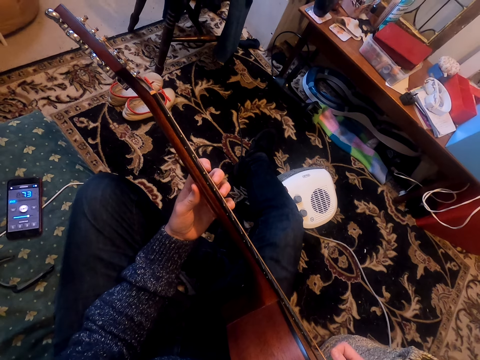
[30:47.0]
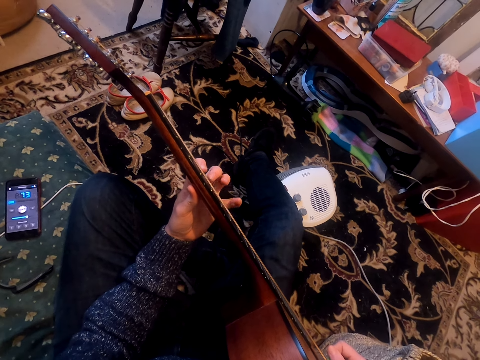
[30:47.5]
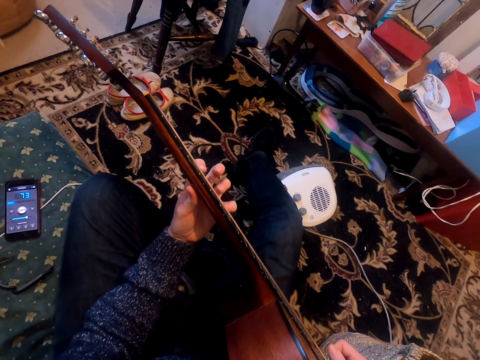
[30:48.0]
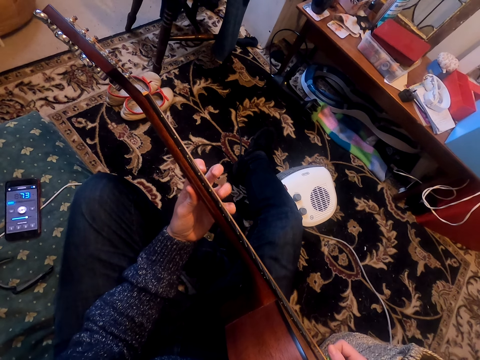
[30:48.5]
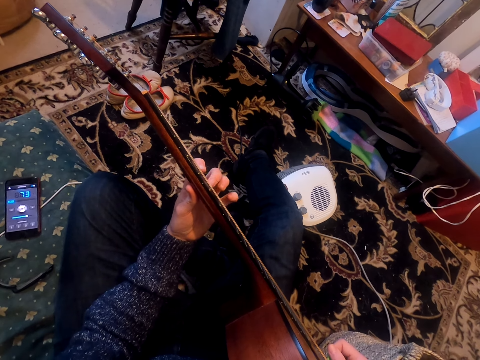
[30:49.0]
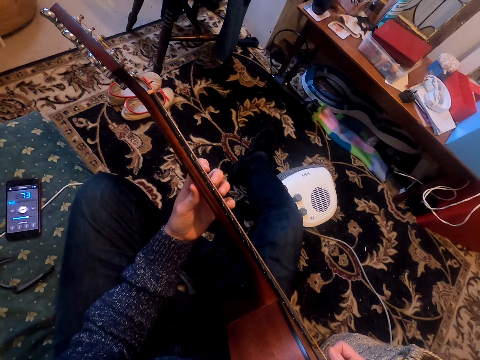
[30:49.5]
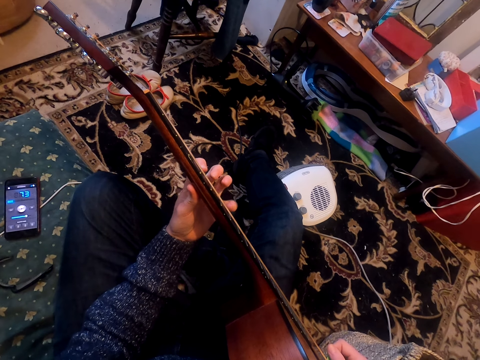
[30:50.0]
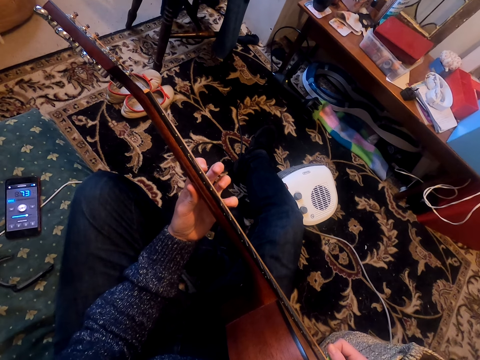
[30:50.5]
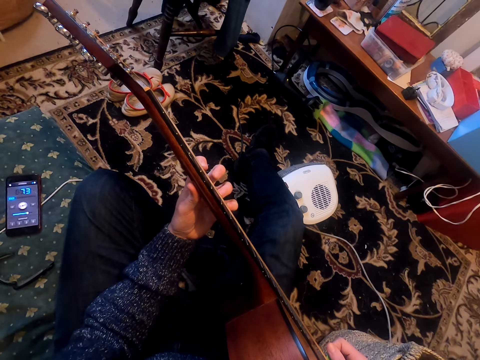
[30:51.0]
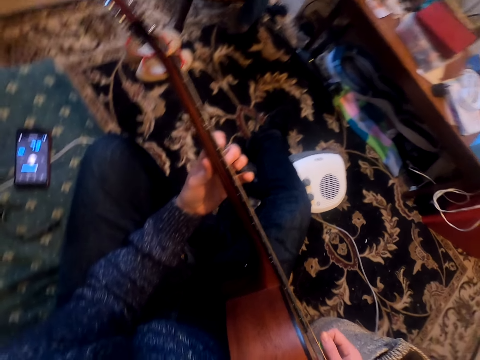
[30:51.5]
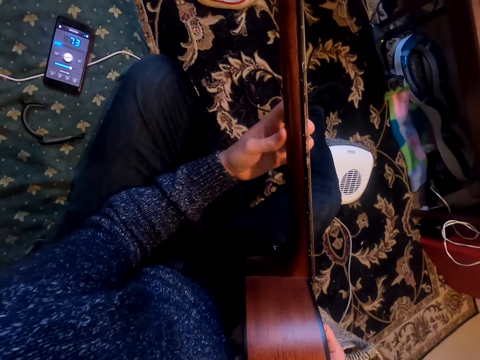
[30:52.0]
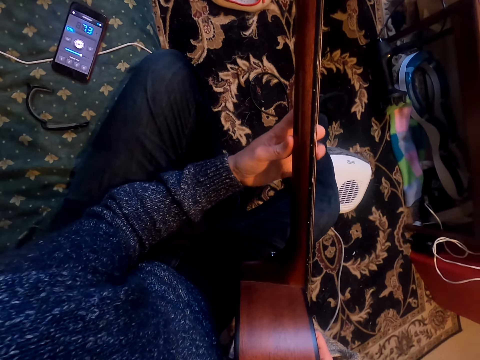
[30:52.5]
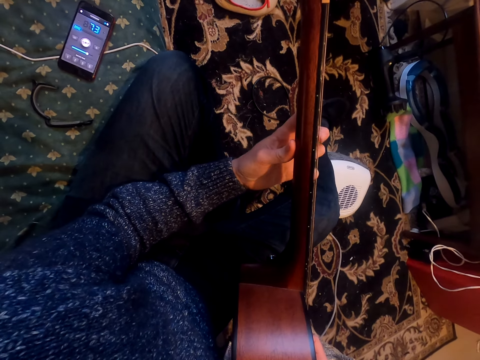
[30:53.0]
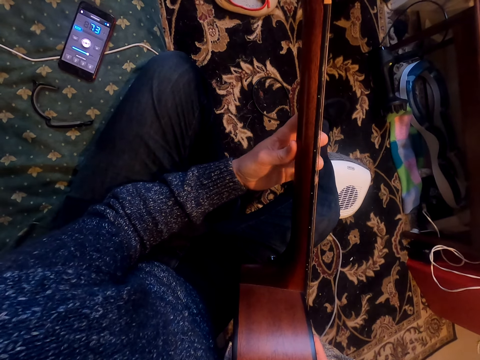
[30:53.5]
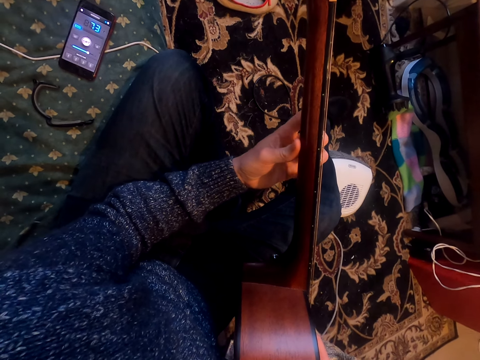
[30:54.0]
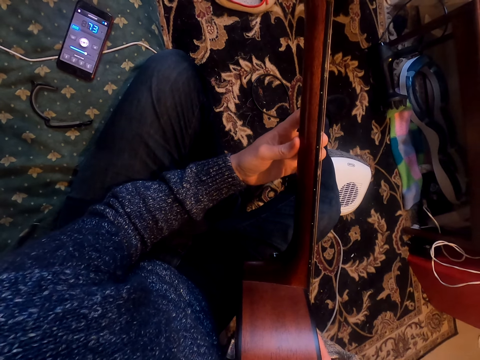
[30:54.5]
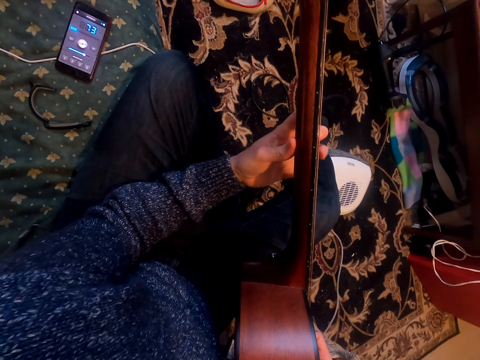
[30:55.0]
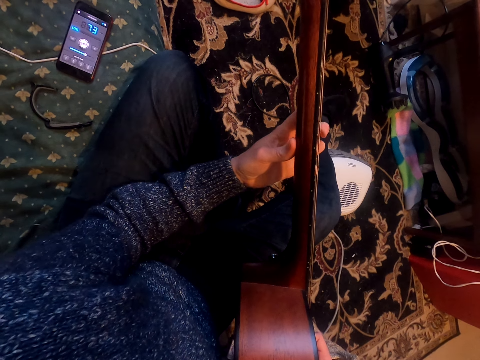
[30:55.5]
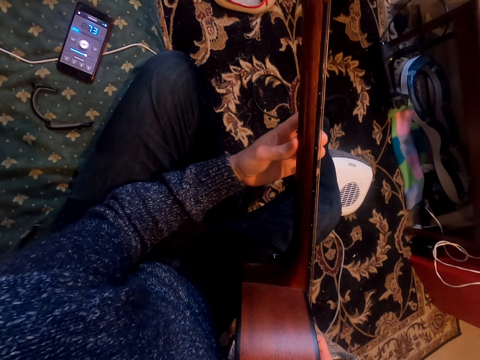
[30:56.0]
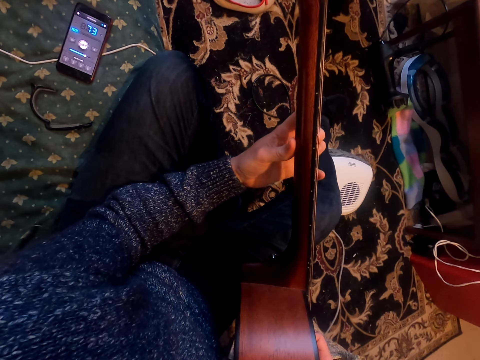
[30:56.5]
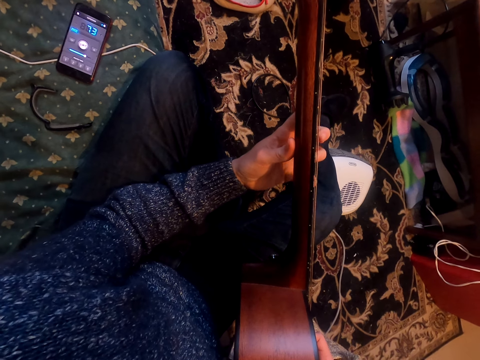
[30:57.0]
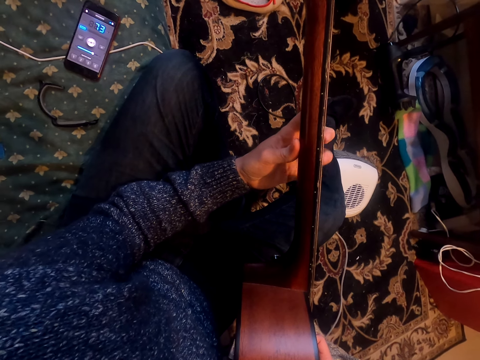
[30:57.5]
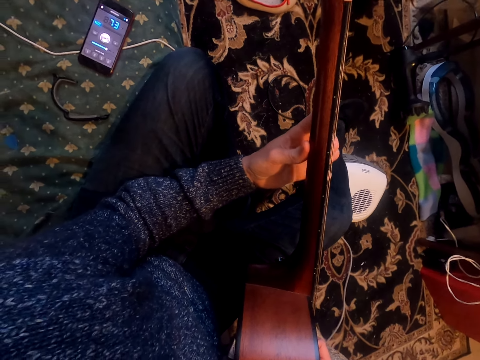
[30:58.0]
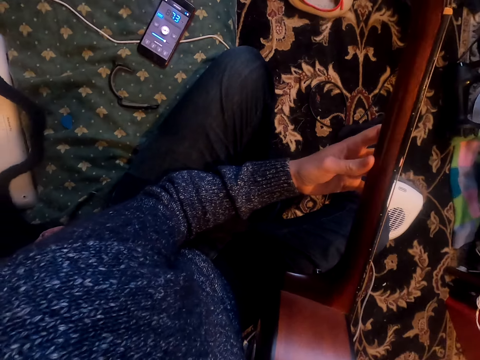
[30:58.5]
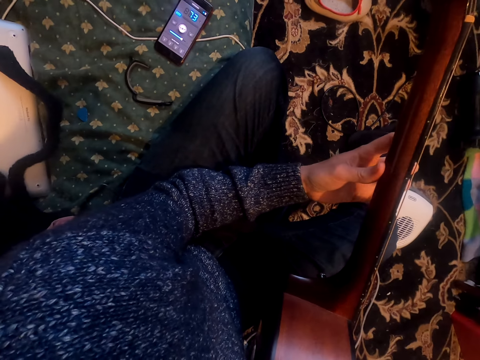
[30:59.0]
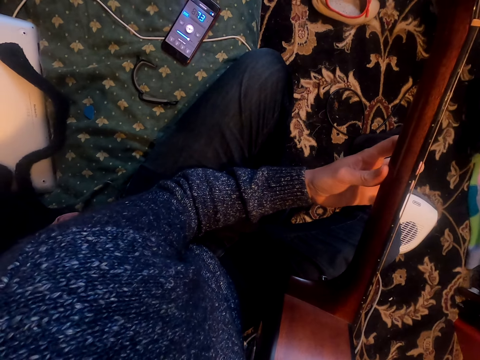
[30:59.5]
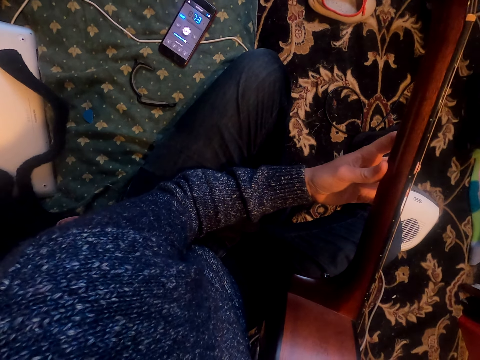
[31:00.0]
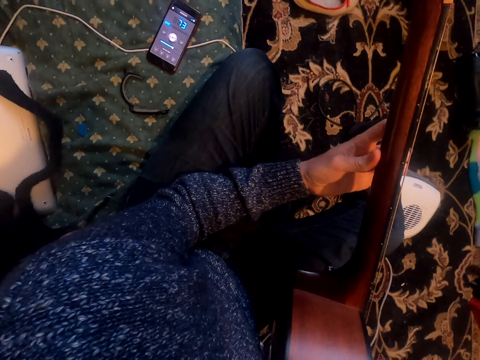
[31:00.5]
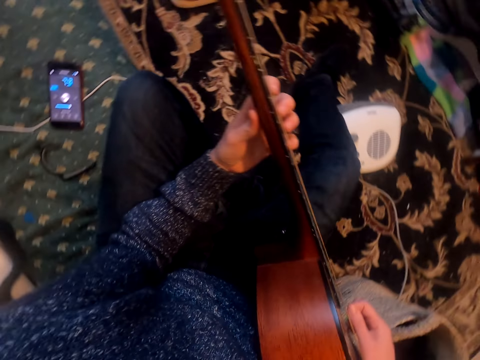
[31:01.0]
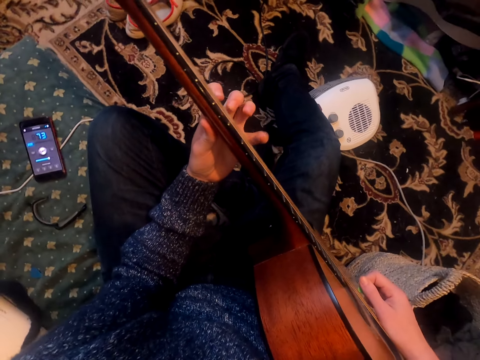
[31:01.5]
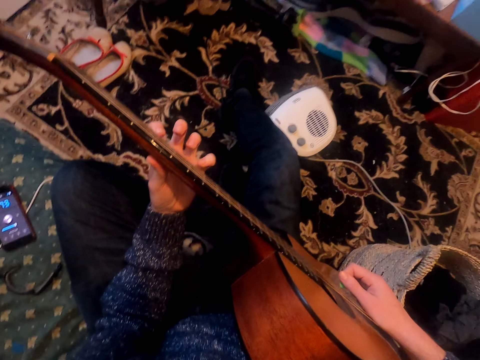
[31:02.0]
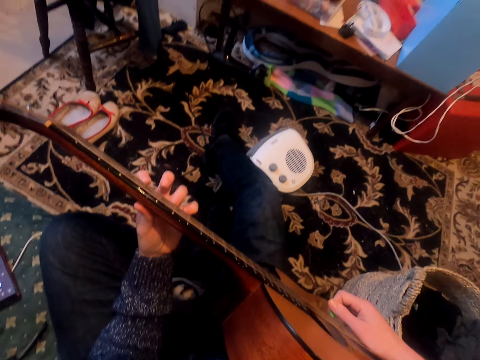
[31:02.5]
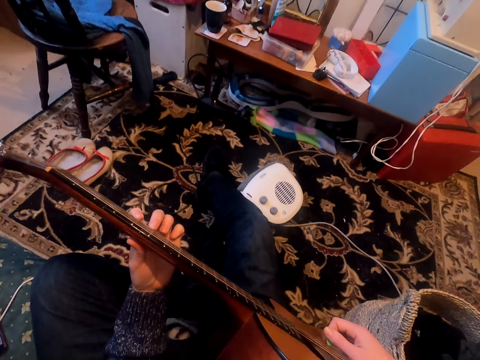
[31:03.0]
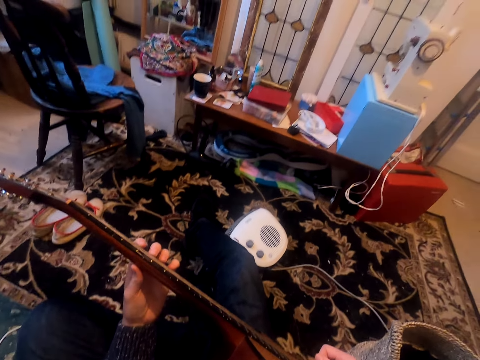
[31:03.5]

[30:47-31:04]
The camera wearer tunes the guitar with the left hand. They look at the phone.

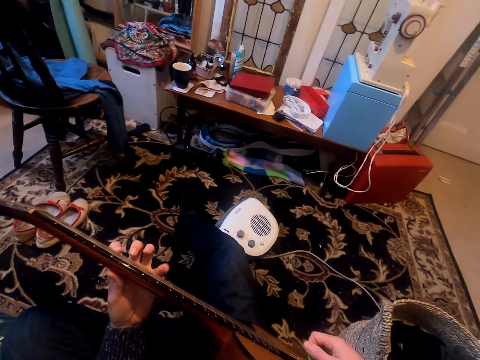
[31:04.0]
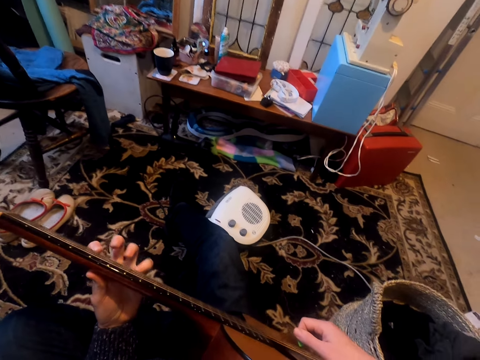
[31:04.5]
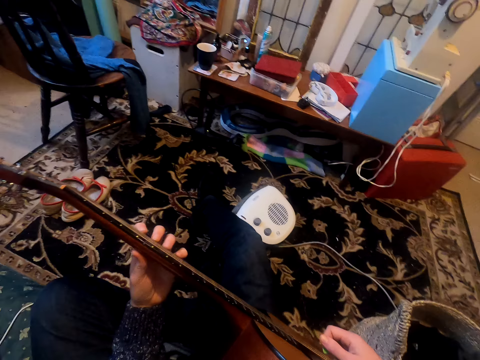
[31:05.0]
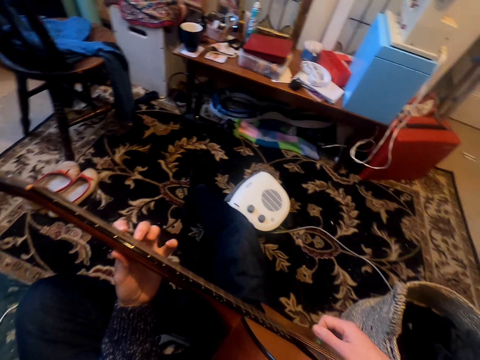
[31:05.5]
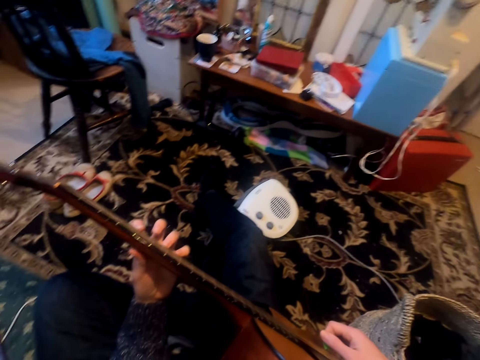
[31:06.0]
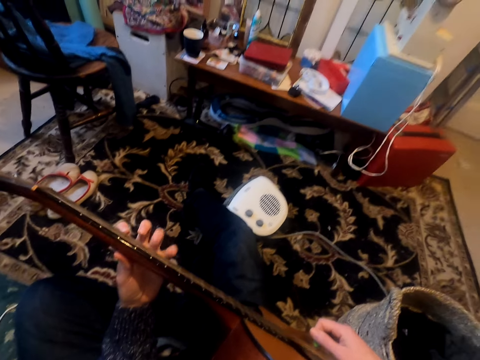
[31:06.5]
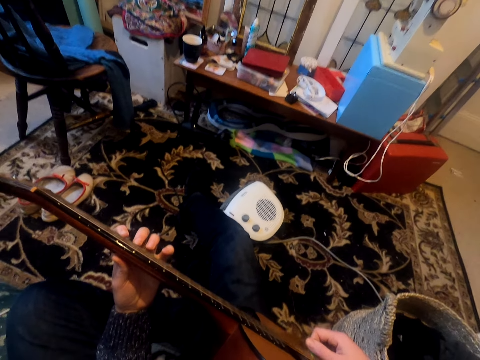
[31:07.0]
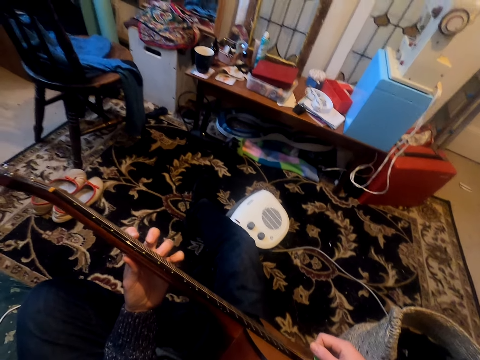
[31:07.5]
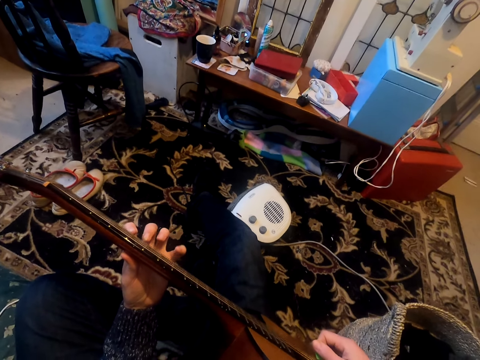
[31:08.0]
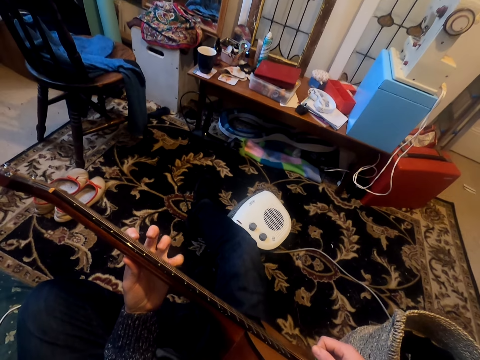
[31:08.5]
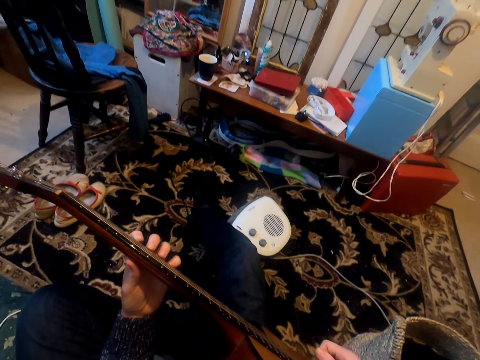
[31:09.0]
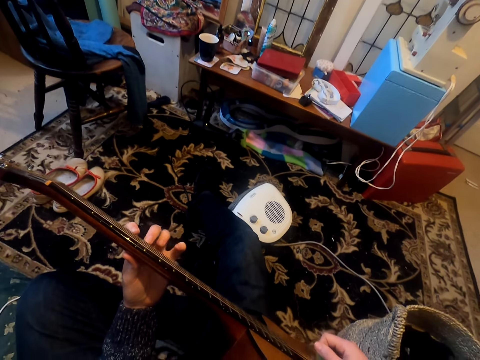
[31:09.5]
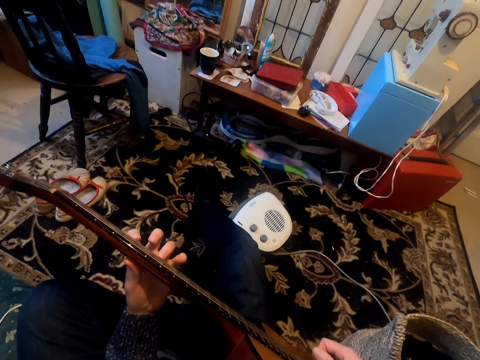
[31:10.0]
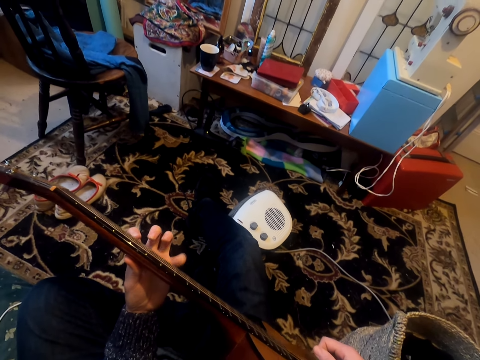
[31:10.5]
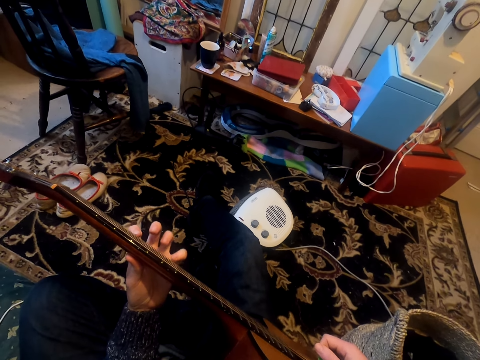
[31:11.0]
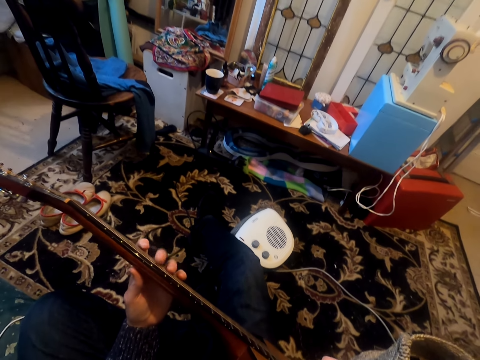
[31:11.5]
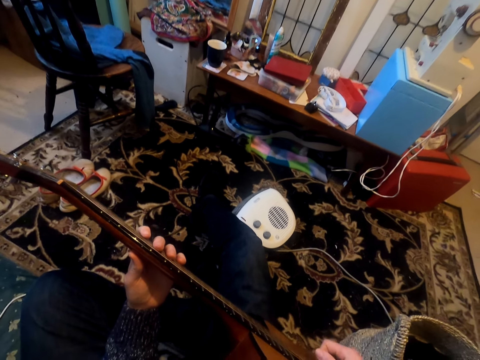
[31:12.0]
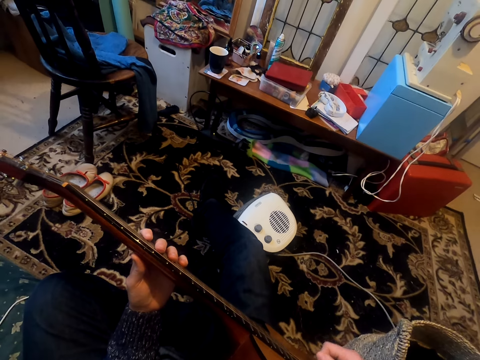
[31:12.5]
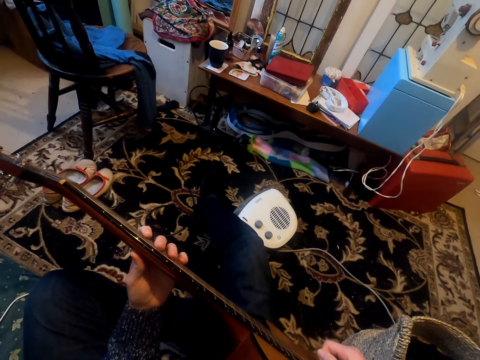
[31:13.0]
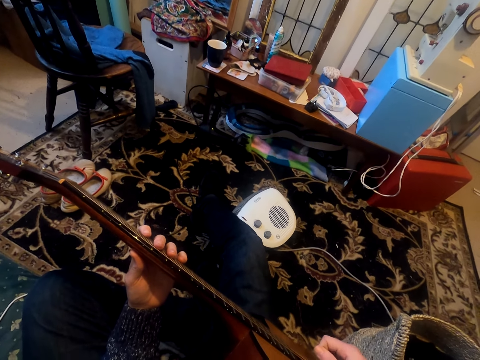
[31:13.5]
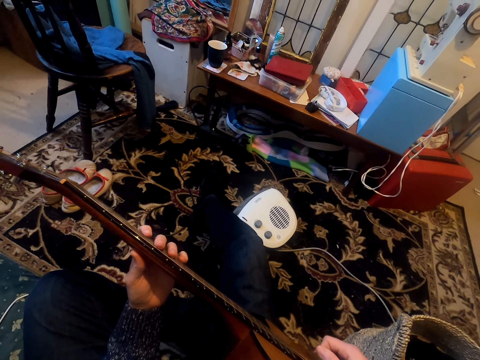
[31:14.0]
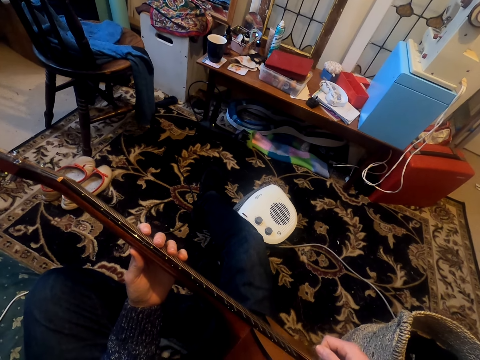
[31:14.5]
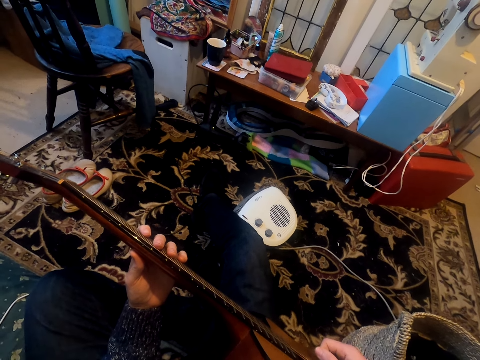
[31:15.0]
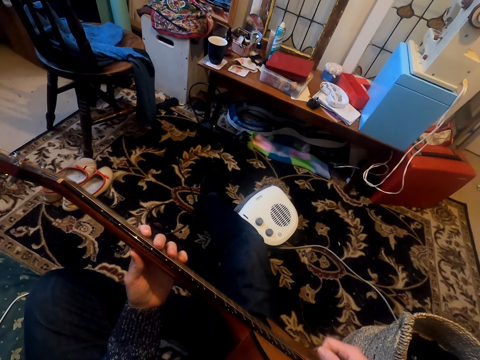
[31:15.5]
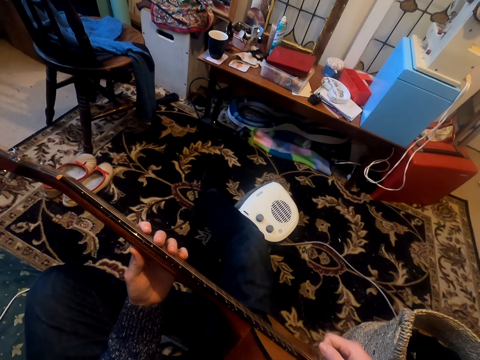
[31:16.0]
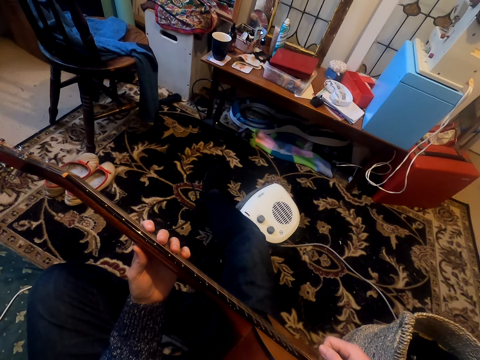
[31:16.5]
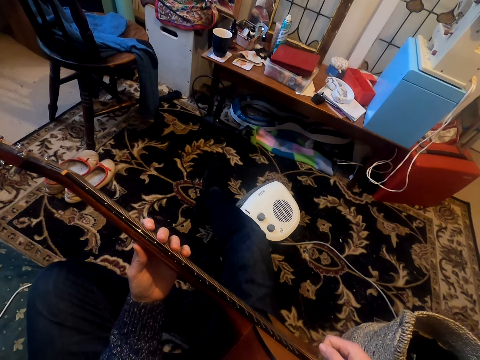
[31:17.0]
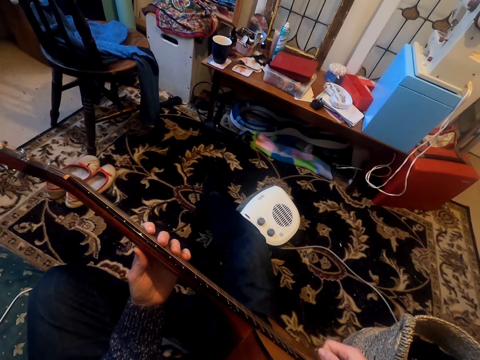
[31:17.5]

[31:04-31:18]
The camera wearer shakes their head. They play the guitar.
